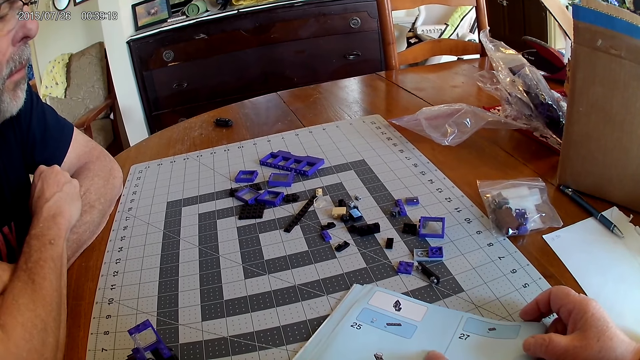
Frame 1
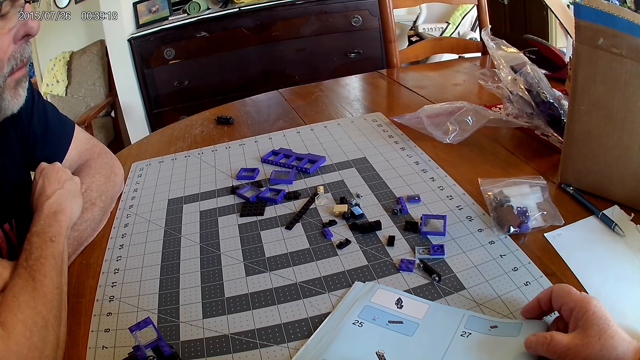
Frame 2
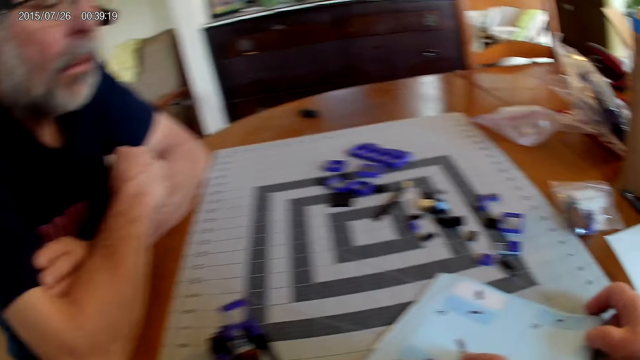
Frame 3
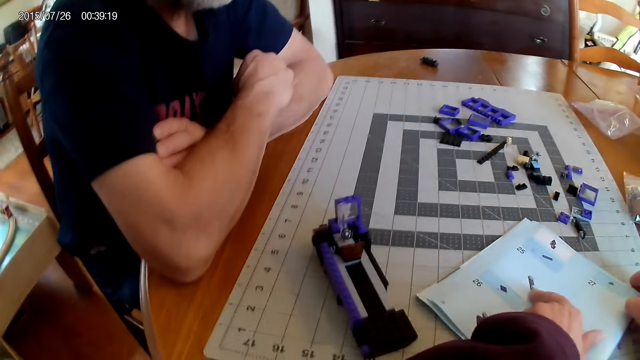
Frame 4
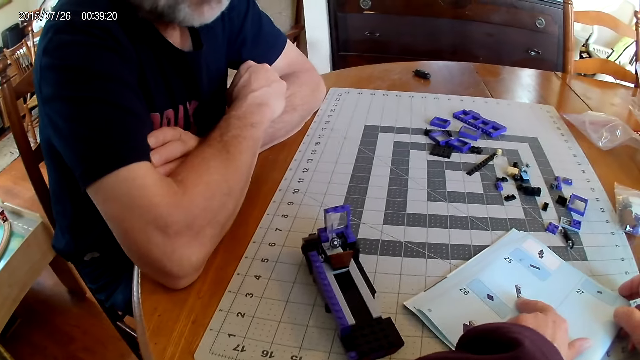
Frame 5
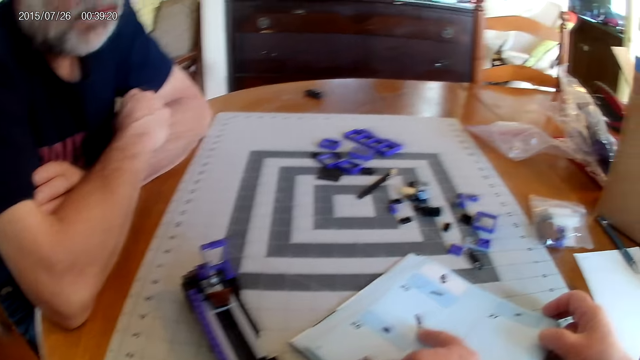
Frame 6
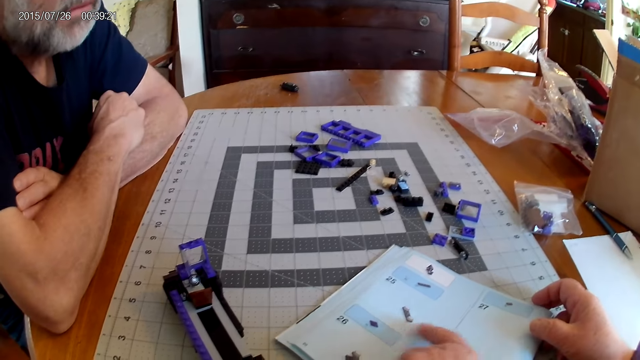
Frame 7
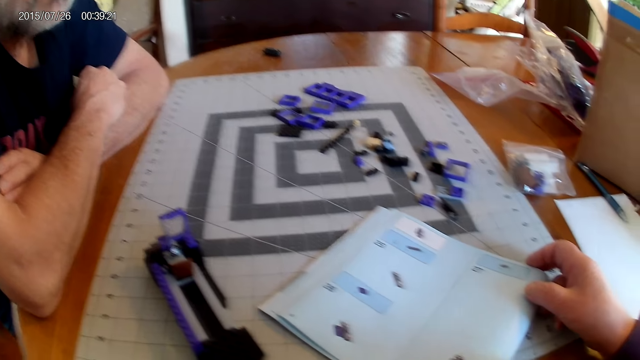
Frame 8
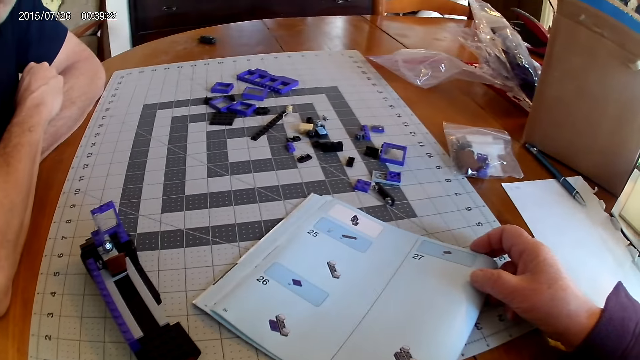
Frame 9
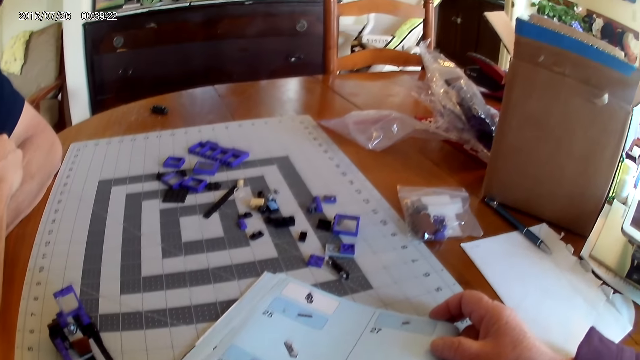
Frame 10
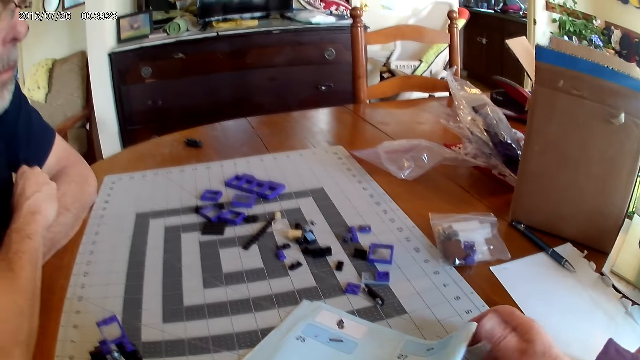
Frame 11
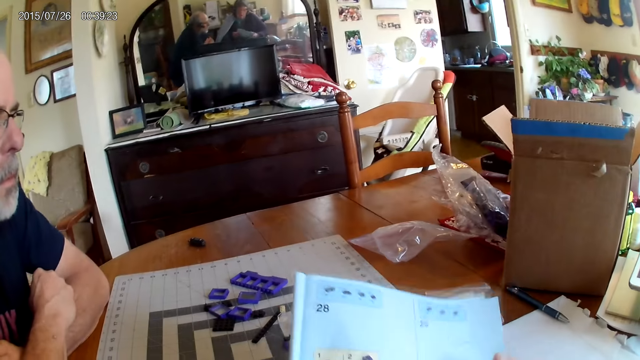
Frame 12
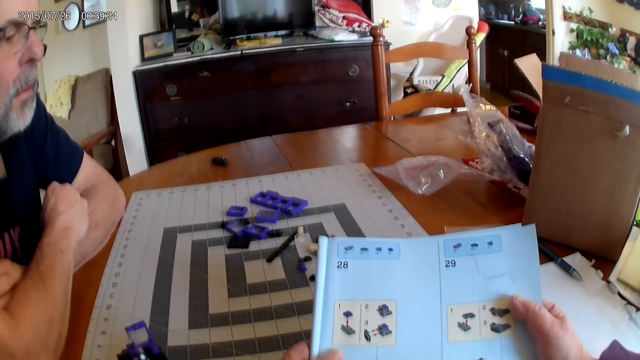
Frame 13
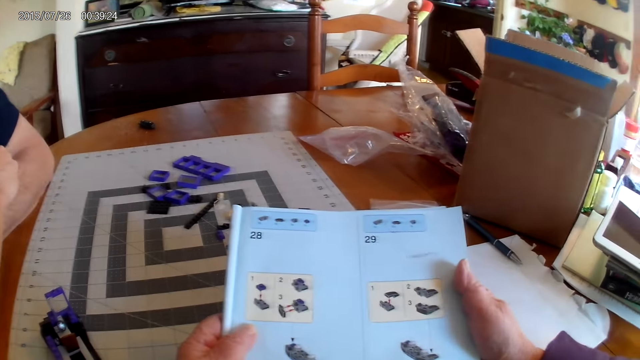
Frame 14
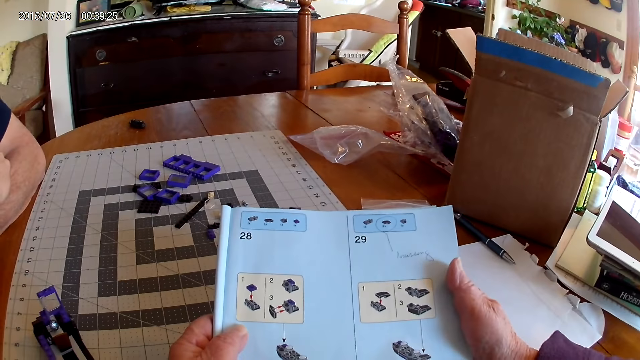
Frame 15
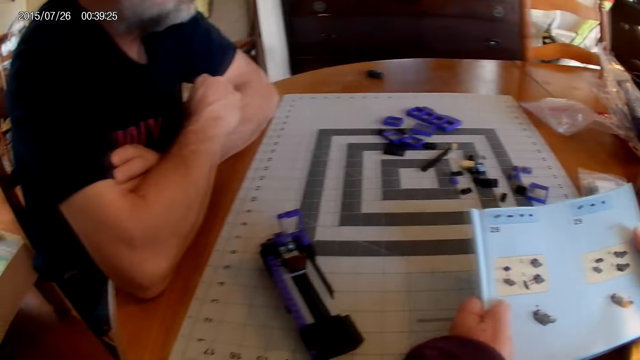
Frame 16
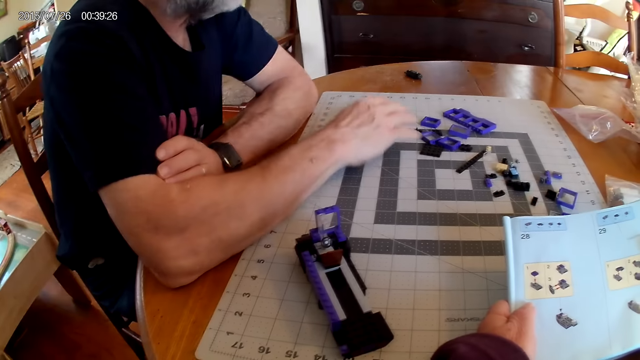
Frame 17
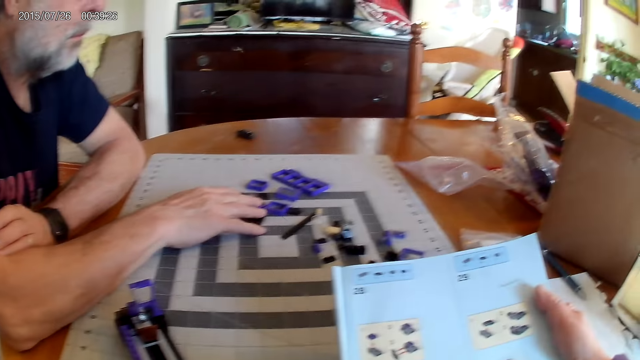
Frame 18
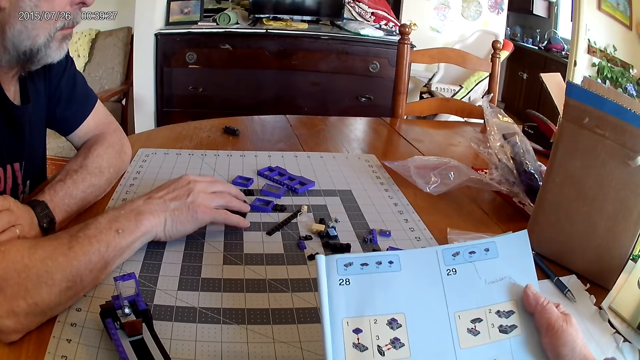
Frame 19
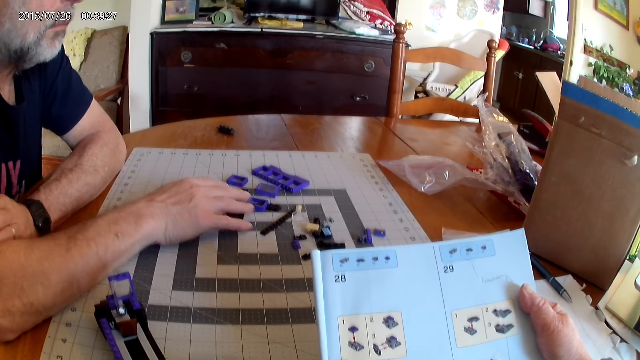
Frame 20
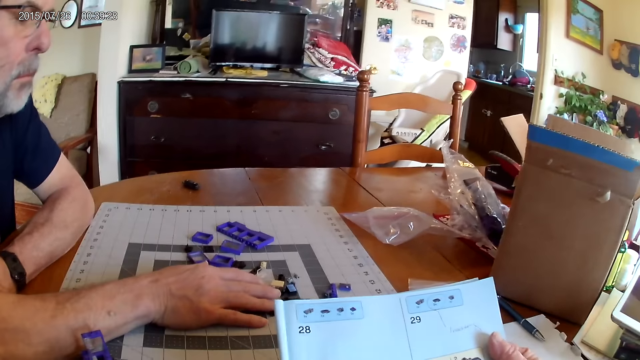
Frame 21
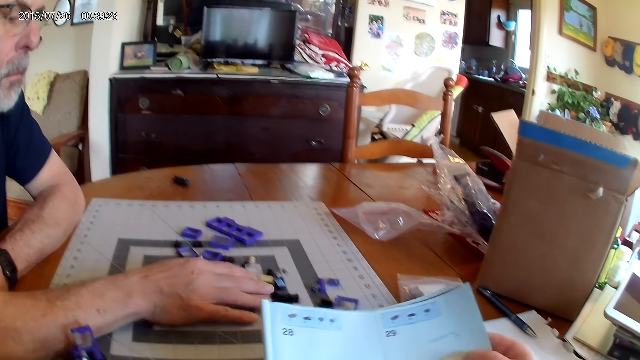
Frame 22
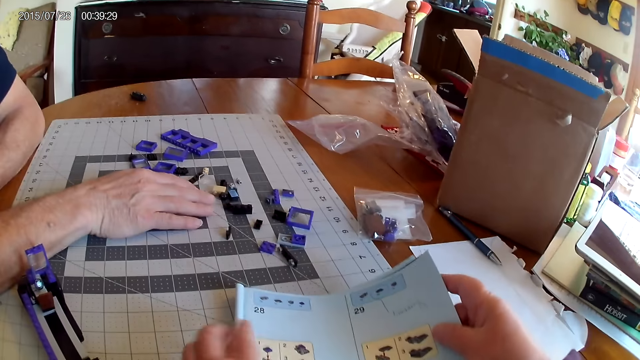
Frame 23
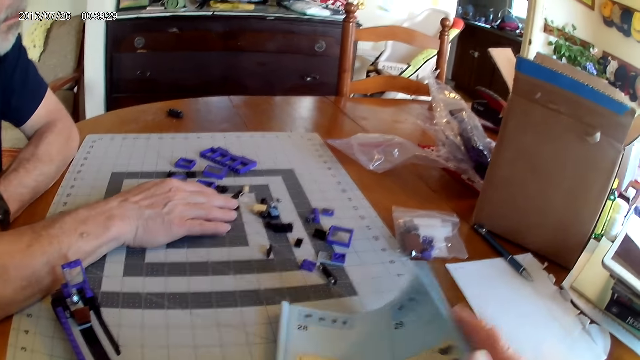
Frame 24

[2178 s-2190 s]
The camera wearer picks up the catalogue. They turn the instructional manual book and look at the instructional manual book. A man touches the plastic pieces.

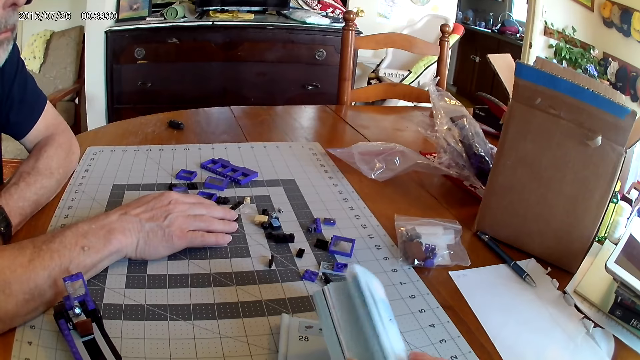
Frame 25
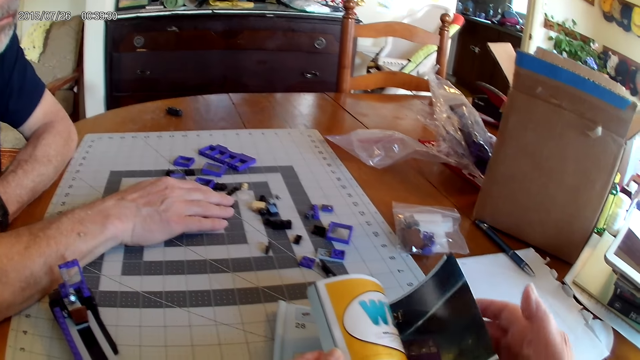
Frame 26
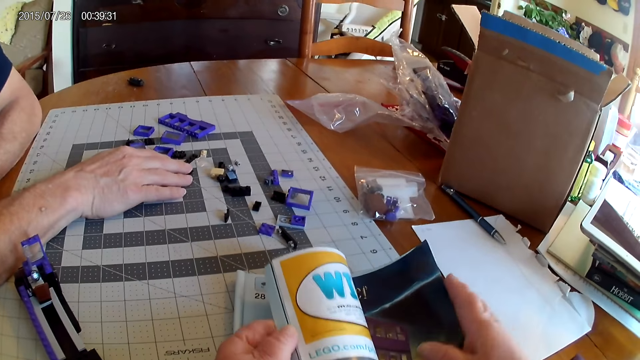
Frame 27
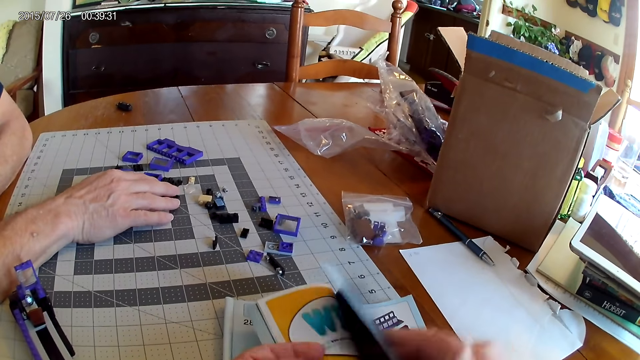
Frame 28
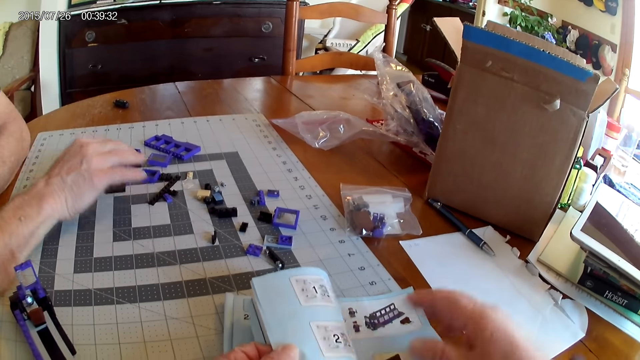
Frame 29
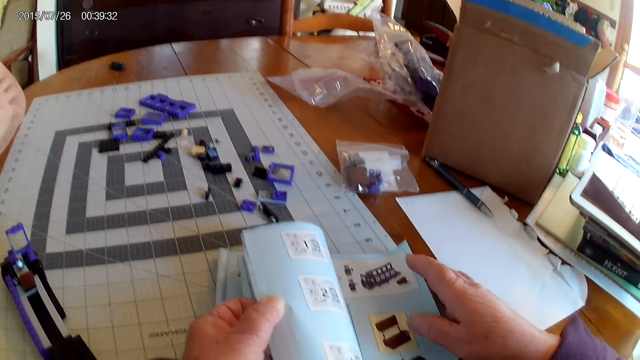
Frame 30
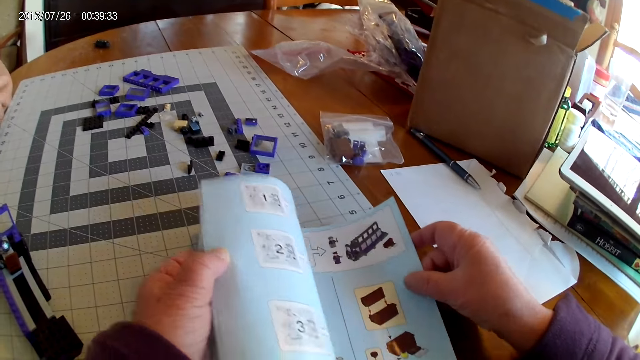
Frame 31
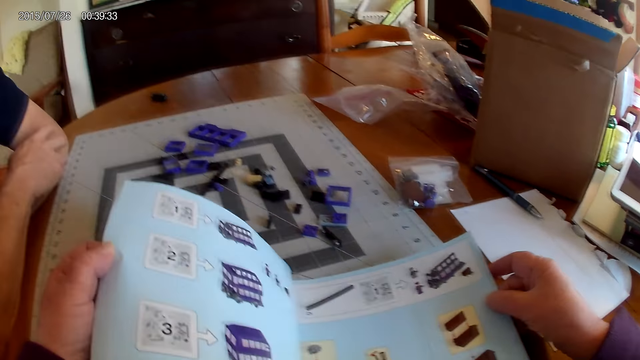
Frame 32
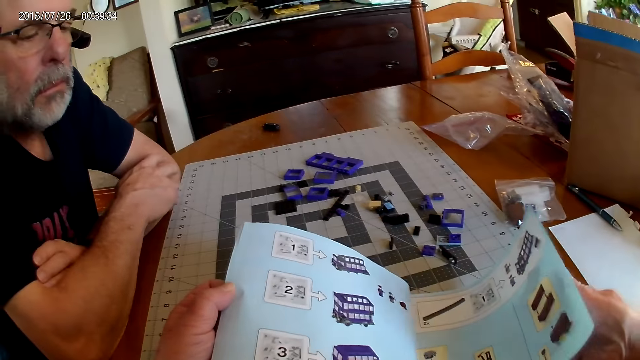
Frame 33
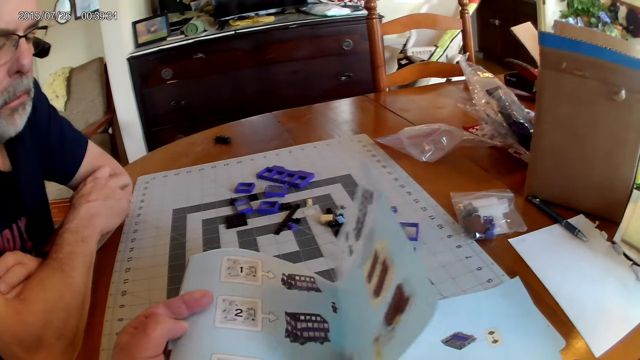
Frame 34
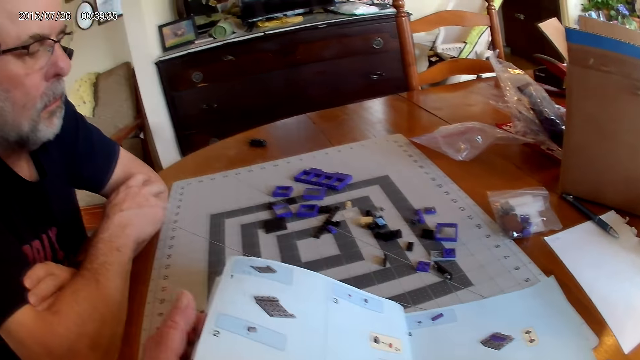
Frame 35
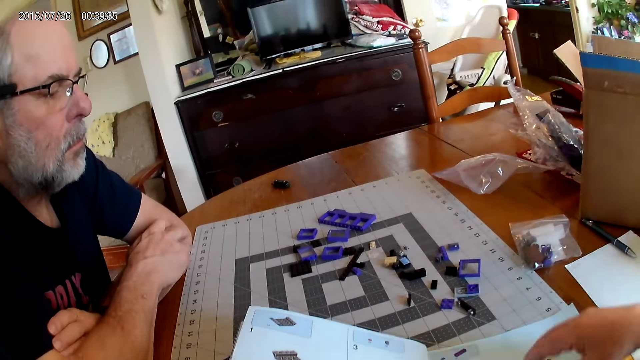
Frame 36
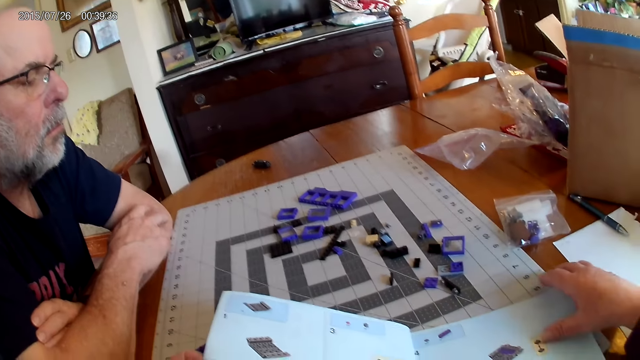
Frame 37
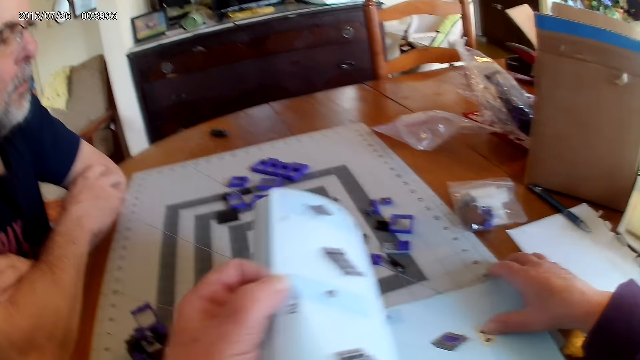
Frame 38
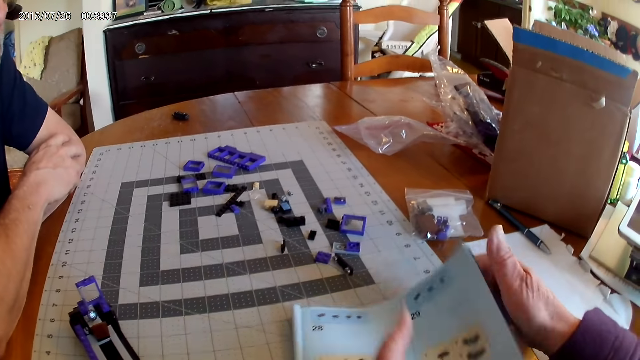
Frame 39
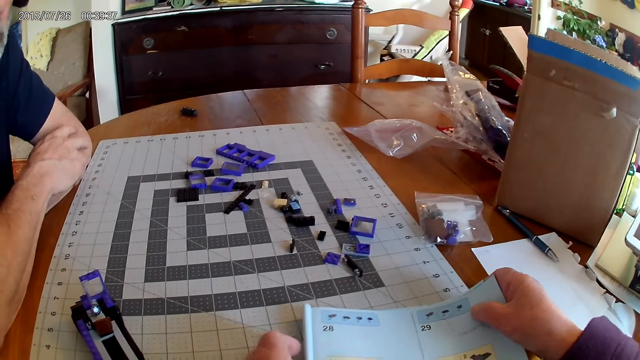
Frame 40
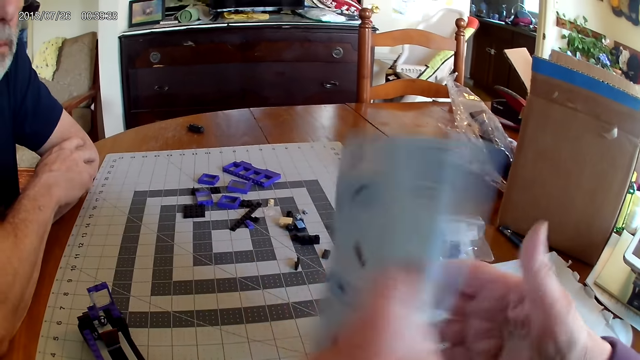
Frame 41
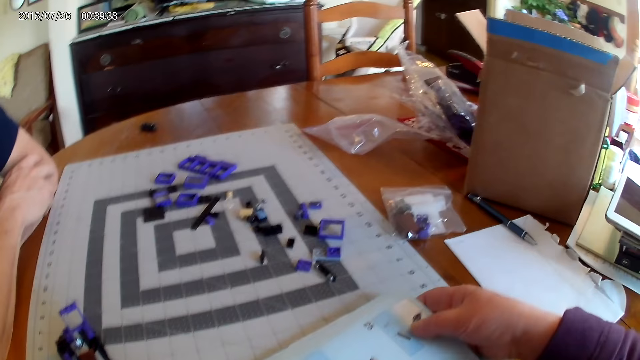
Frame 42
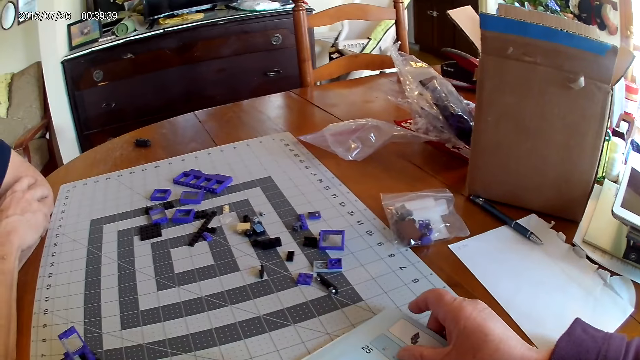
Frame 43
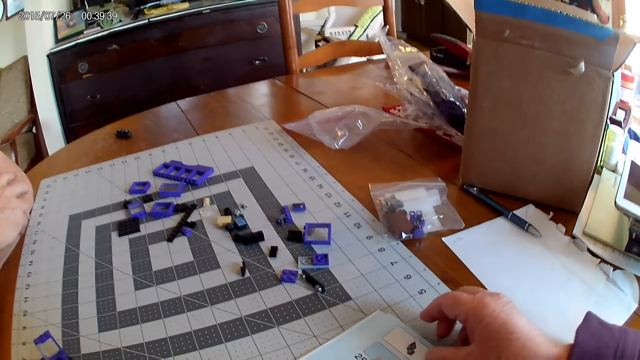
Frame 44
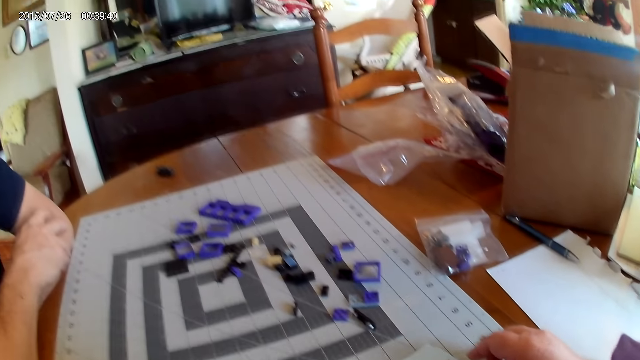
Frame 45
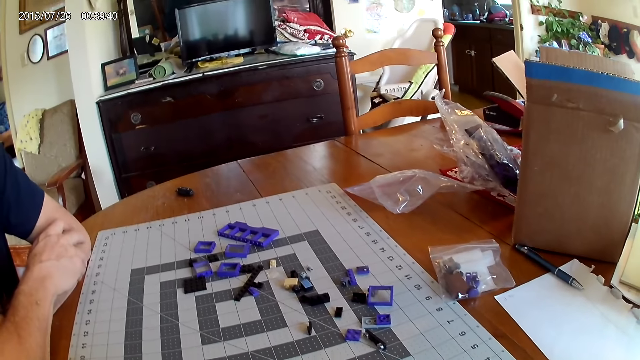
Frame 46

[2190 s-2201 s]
The camera wearer opens the pages of the instructional manual book.
